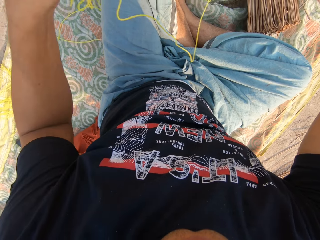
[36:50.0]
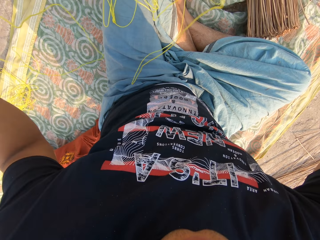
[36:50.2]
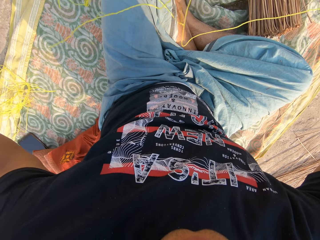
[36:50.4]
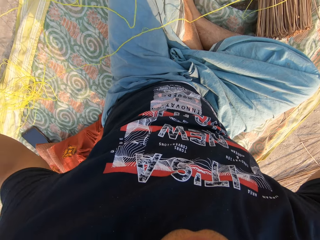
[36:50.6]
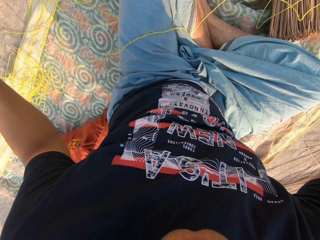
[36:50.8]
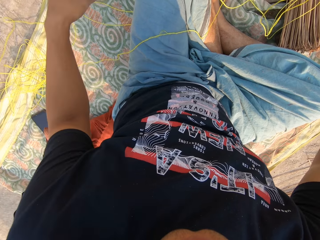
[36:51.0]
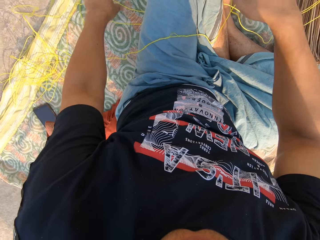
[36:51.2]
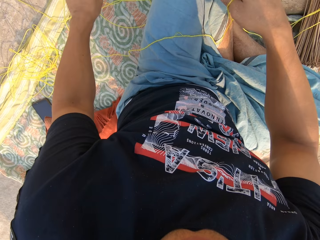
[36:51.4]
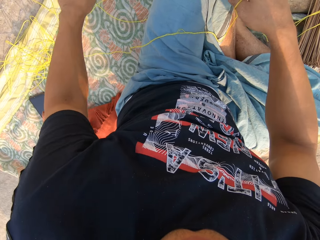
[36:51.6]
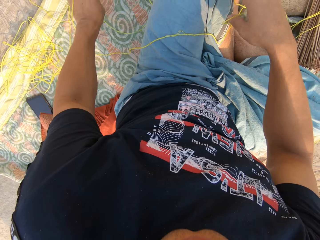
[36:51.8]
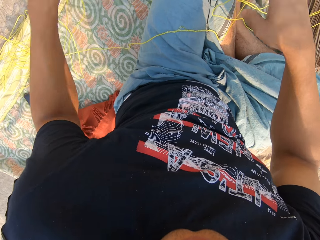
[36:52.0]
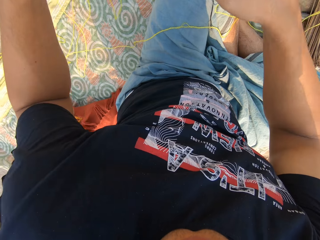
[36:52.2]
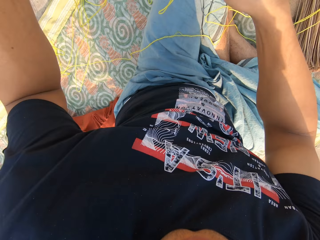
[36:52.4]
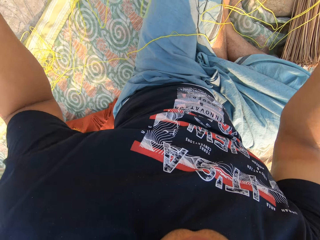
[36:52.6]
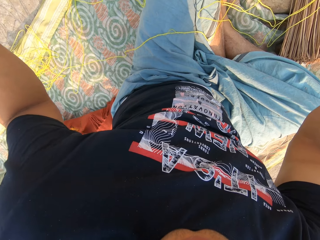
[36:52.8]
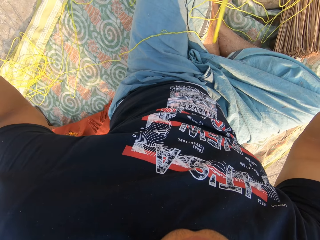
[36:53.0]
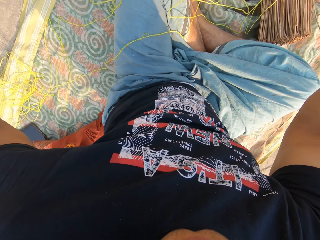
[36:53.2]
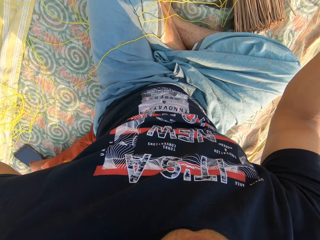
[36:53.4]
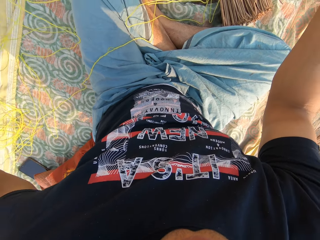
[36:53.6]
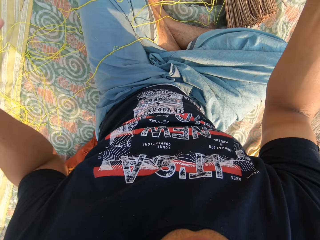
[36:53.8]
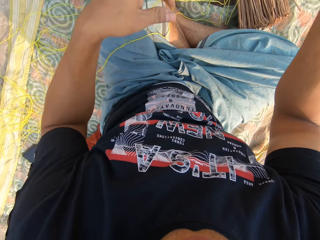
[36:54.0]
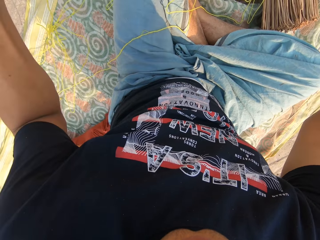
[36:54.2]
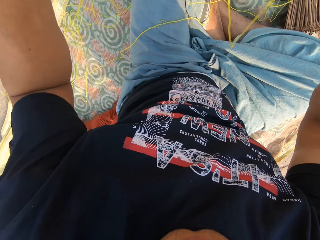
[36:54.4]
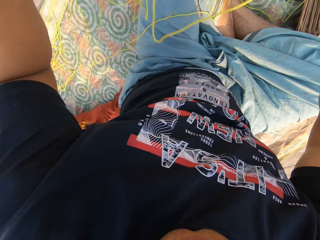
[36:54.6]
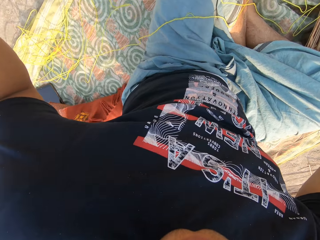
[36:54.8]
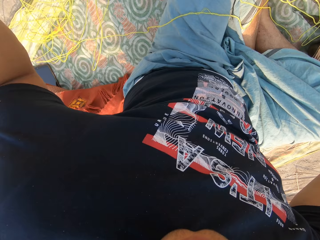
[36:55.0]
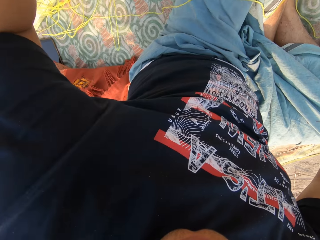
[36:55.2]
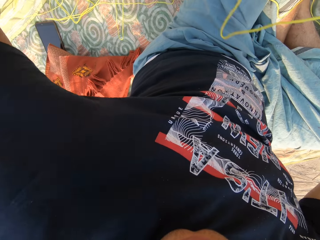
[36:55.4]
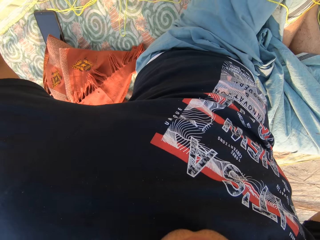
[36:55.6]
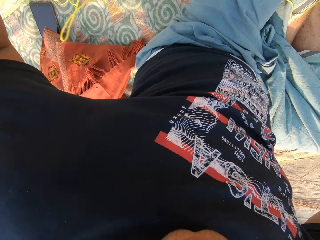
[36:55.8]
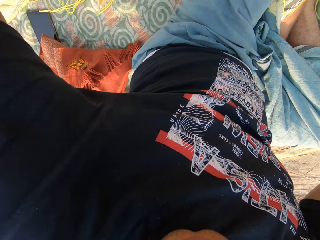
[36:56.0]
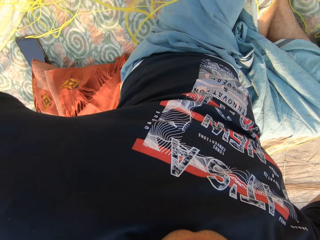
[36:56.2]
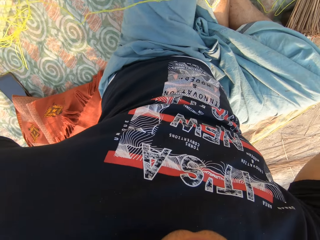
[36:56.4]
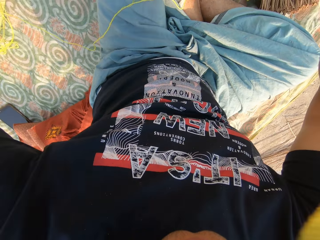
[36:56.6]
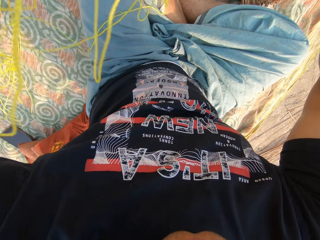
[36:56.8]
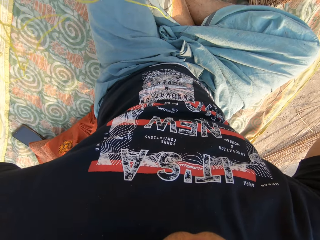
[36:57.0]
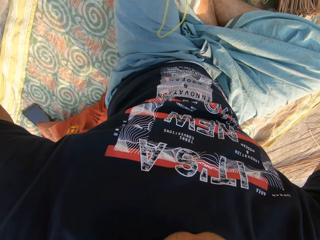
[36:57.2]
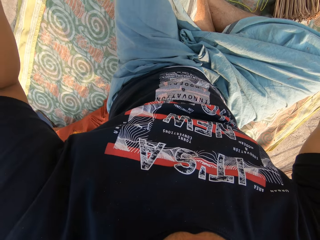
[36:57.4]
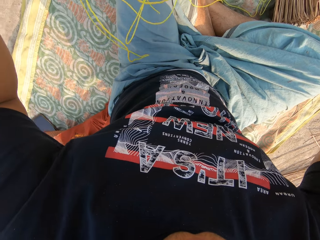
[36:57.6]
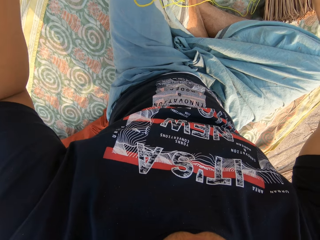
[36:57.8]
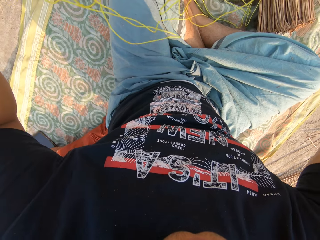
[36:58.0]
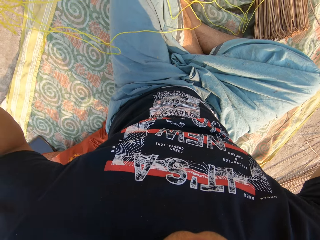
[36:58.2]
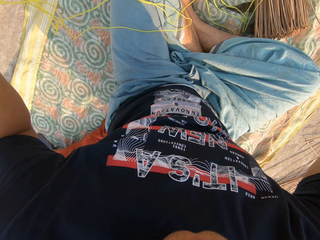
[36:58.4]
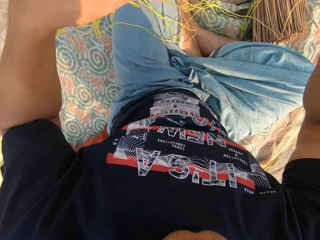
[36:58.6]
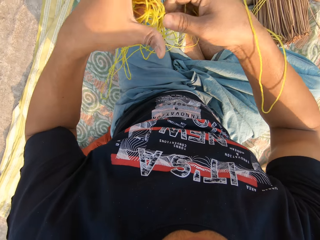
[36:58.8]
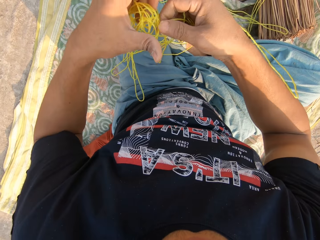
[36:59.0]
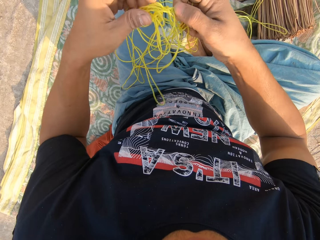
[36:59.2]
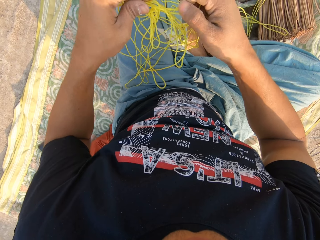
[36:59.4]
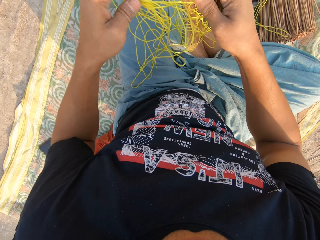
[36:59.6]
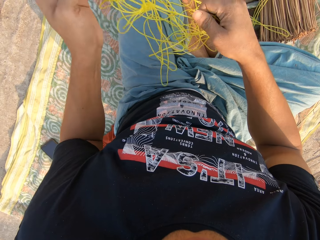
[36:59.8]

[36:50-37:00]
The camera wearer picks up the rope. They straighten the rope.

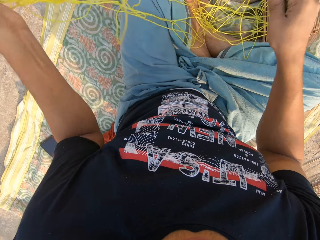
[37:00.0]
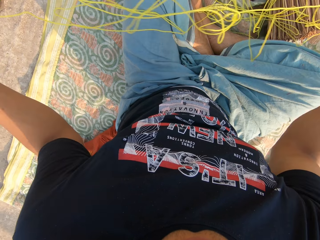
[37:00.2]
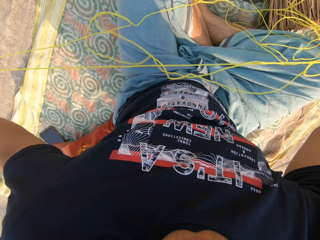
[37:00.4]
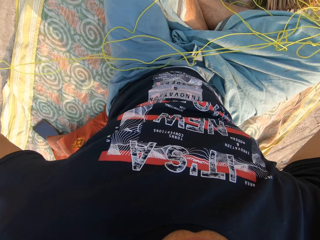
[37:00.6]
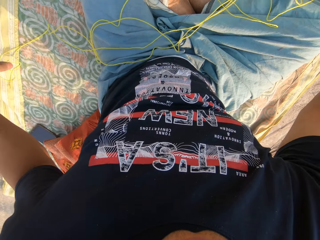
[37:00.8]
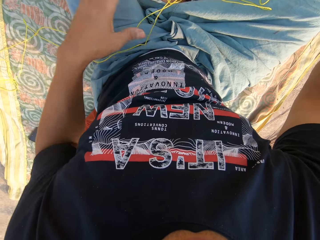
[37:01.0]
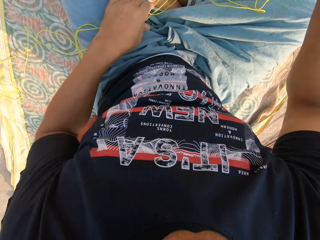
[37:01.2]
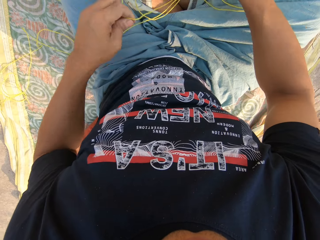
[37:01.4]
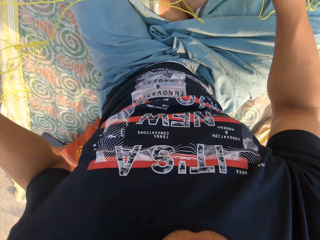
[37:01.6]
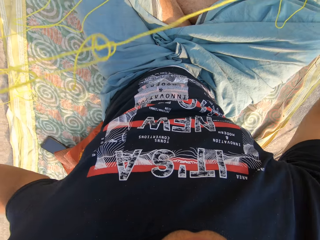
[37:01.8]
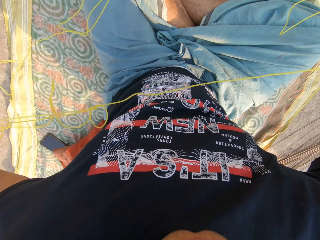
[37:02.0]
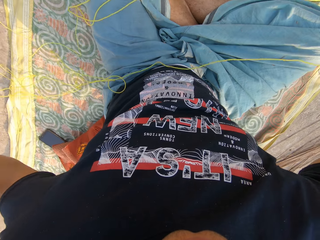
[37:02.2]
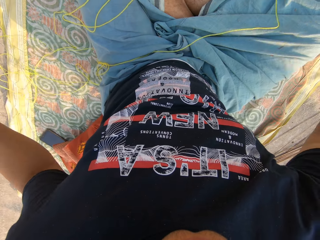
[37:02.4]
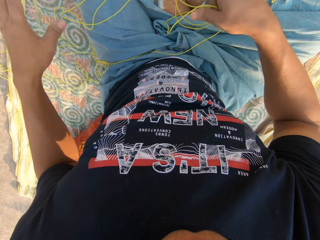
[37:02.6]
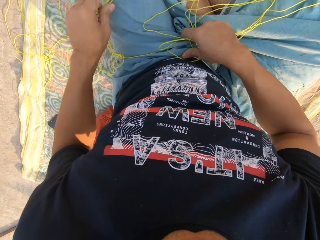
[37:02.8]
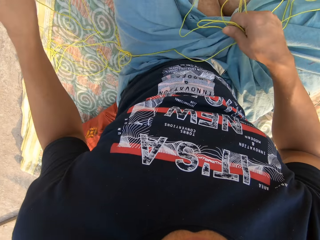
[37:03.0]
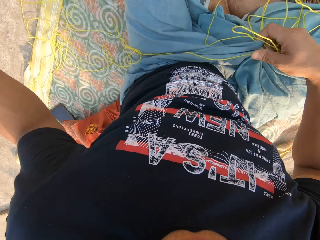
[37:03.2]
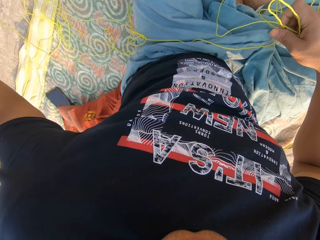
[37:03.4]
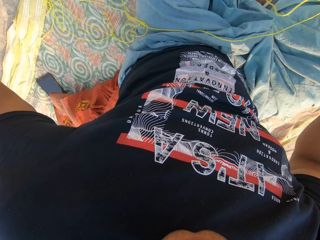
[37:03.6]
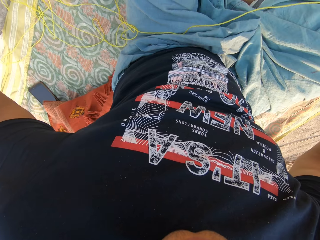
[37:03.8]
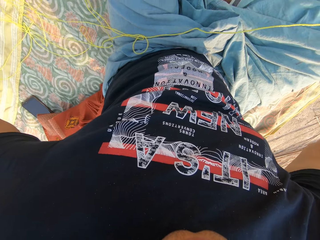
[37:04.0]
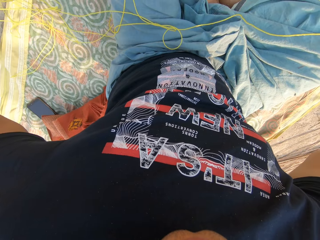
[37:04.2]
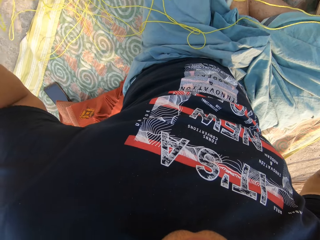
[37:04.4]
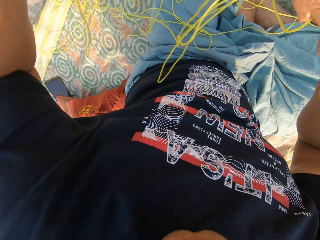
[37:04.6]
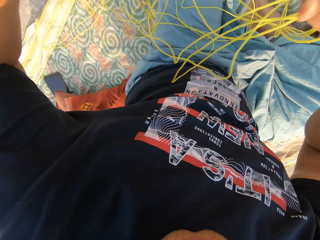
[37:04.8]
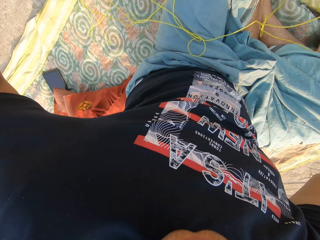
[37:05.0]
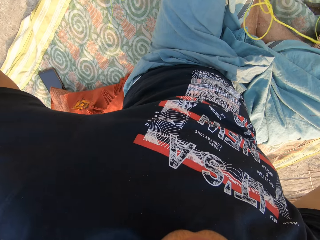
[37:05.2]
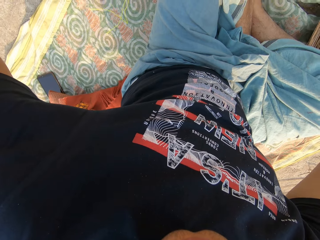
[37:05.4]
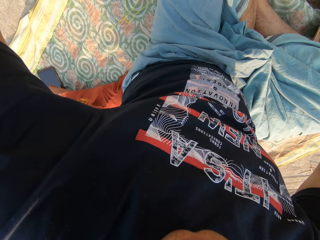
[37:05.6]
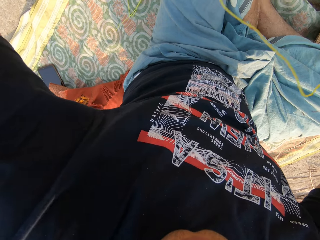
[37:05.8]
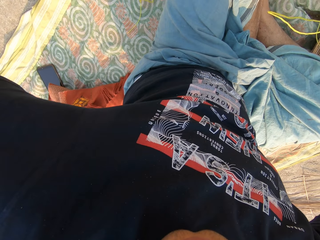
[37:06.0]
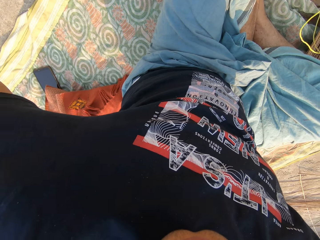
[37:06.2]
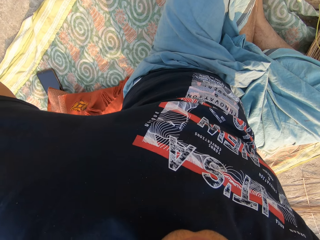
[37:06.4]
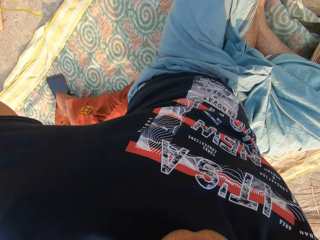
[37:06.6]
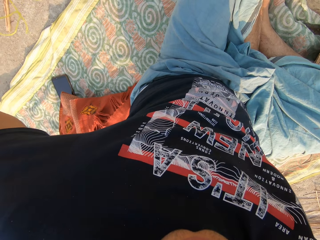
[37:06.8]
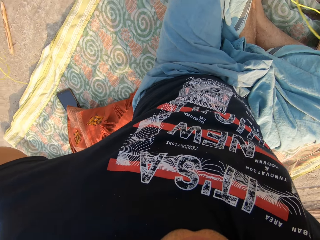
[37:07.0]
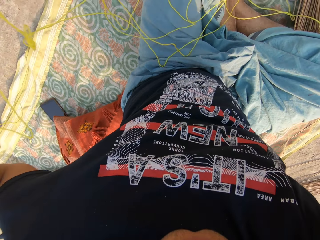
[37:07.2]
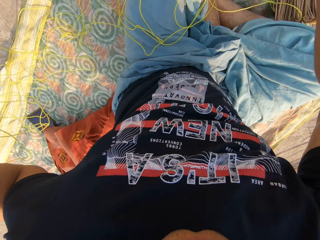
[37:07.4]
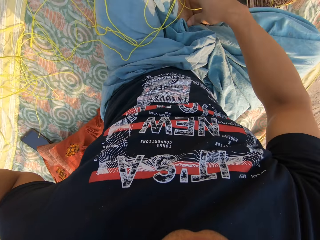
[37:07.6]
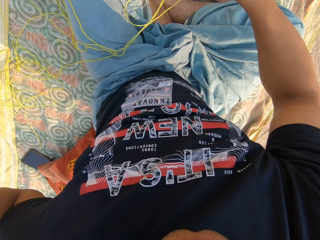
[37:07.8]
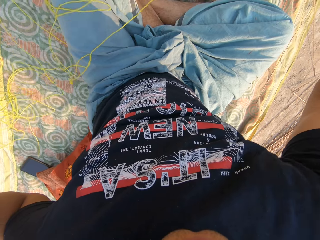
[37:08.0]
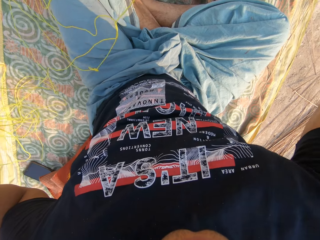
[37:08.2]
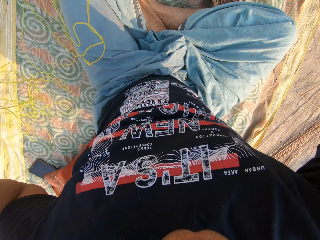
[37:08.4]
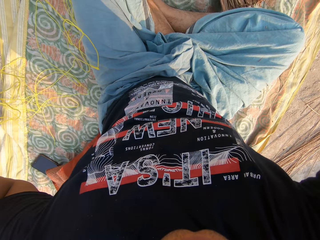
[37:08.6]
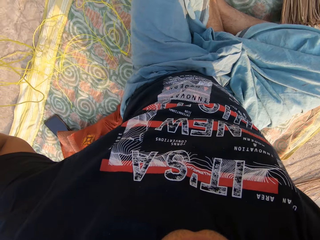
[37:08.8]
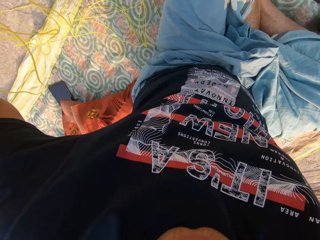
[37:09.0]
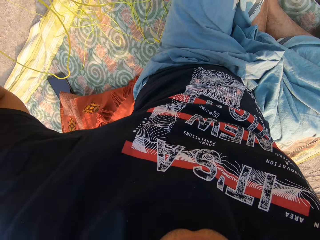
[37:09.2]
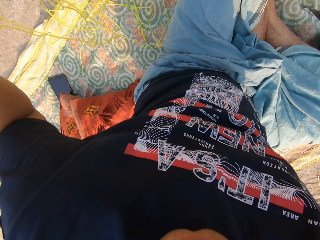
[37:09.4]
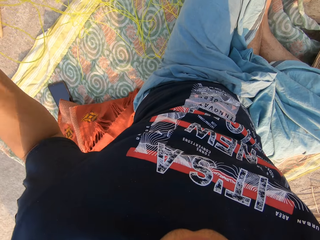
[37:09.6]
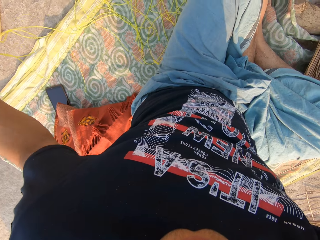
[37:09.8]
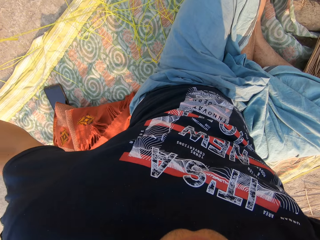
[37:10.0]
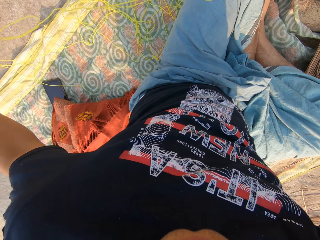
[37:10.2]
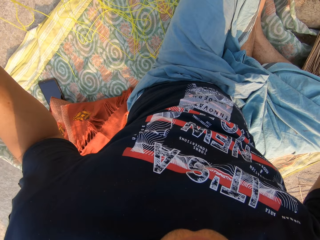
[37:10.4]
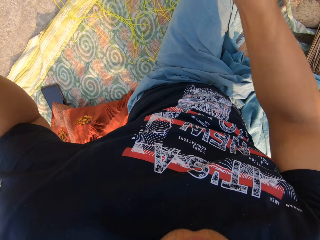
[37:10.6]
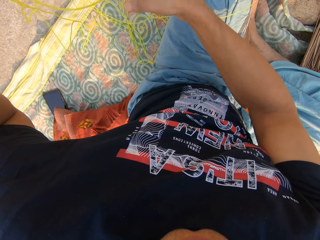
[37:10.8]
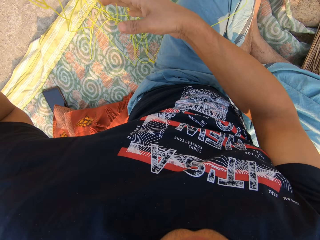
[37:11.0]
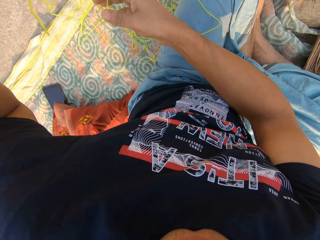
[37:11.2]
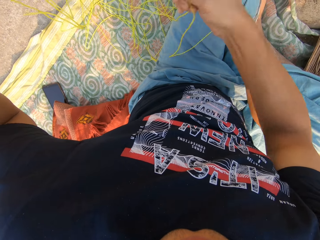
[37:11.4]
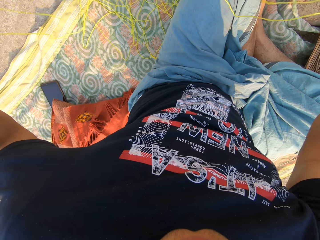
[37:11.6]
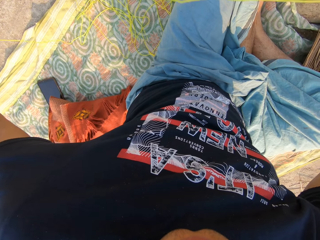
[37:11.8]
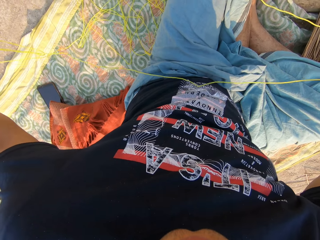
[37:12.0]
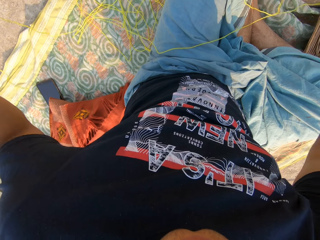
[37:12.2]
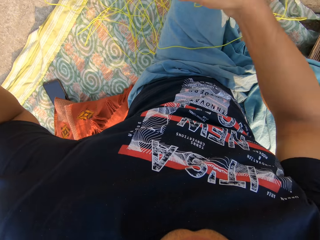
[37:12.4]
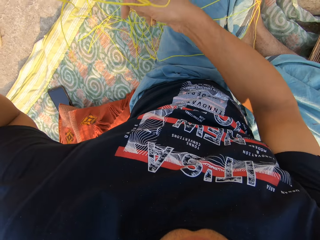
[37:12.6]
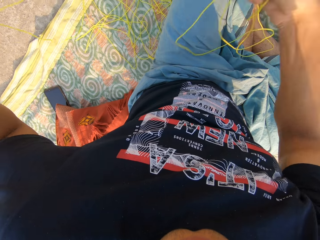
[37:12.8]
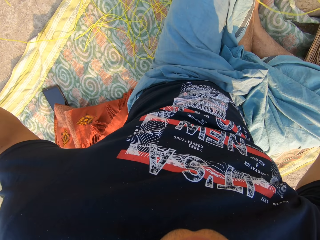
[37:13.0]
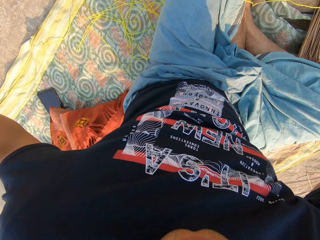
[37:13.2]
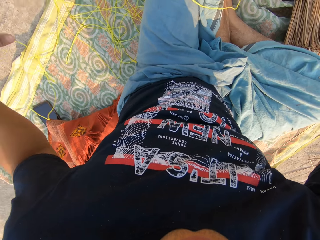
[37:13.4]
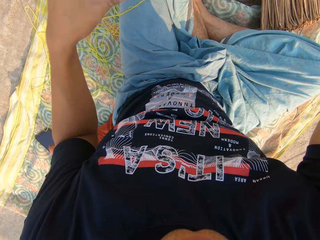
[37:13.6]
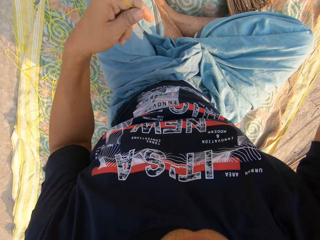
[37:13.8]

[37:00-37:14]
A child converses.
